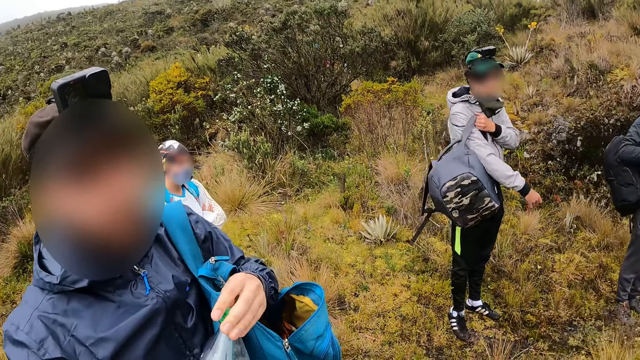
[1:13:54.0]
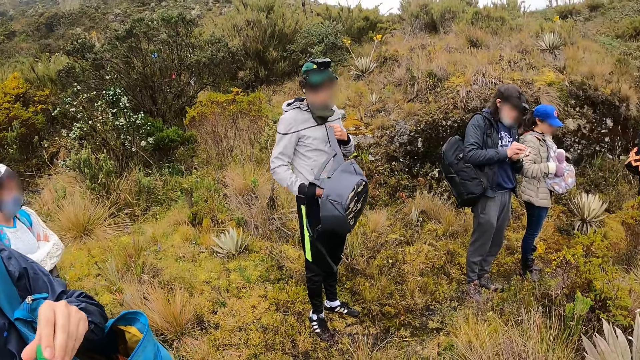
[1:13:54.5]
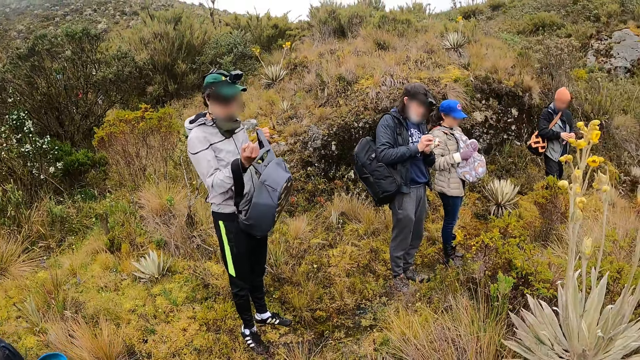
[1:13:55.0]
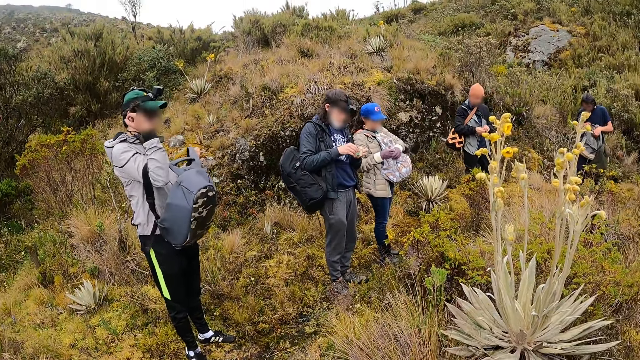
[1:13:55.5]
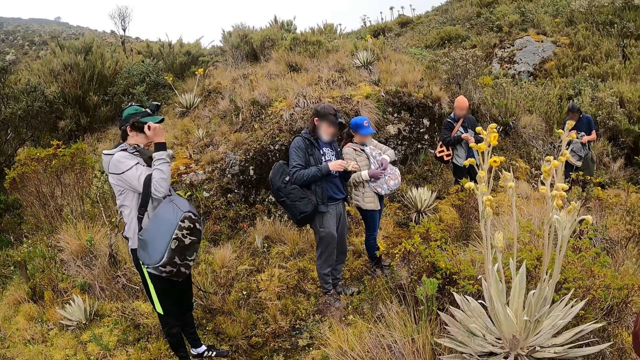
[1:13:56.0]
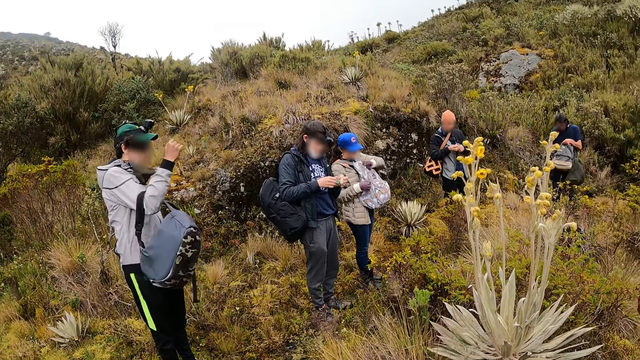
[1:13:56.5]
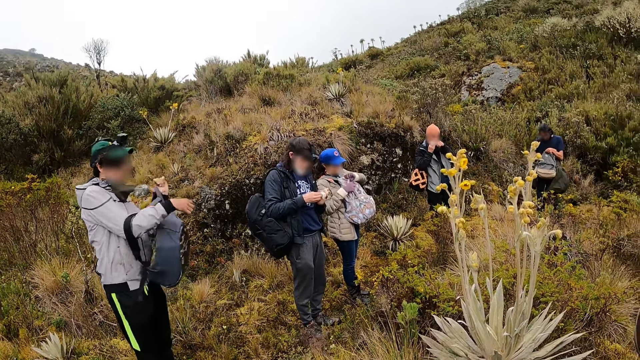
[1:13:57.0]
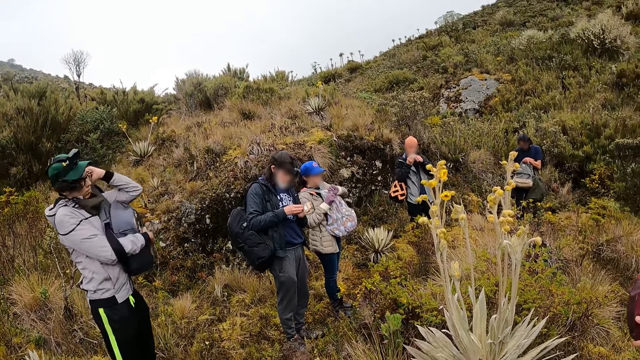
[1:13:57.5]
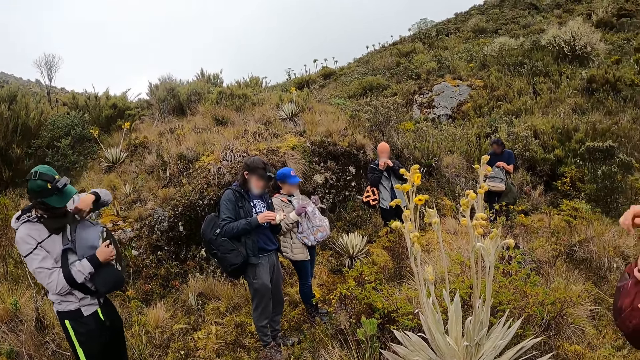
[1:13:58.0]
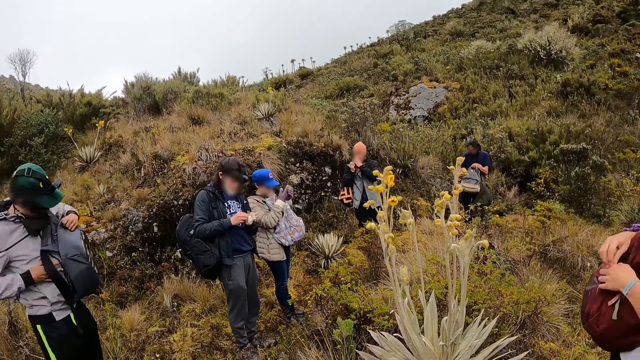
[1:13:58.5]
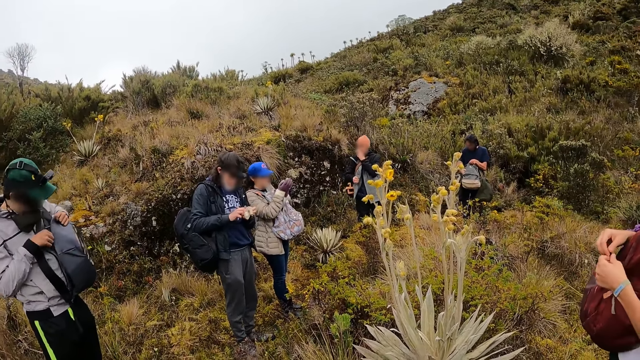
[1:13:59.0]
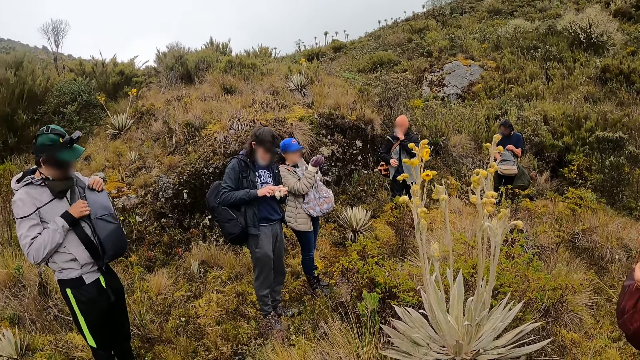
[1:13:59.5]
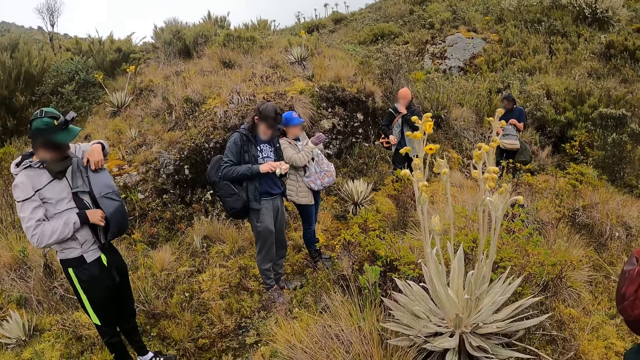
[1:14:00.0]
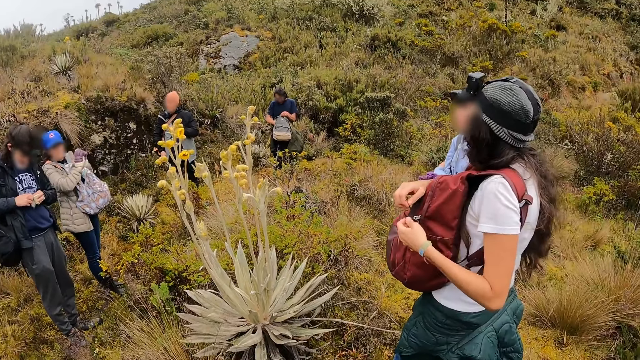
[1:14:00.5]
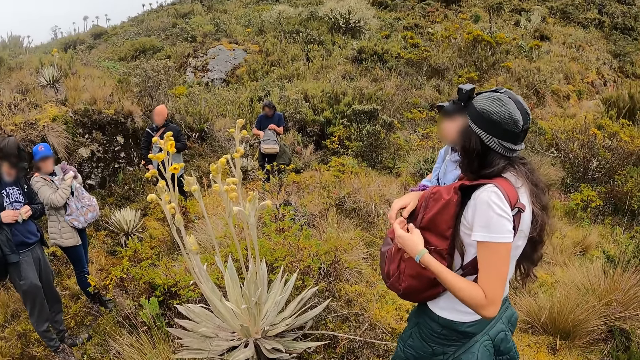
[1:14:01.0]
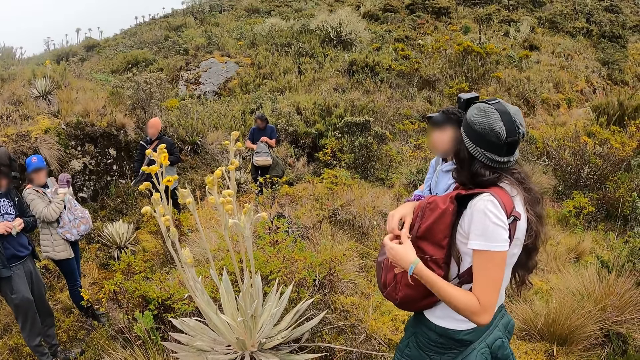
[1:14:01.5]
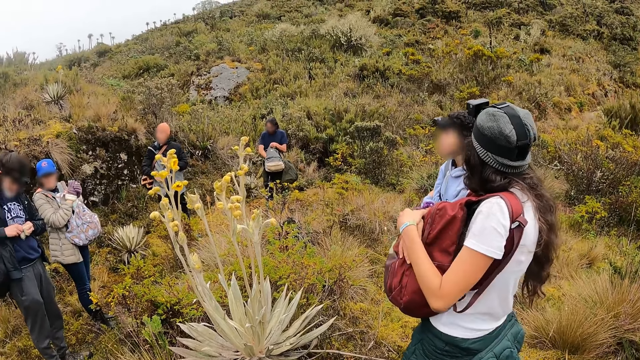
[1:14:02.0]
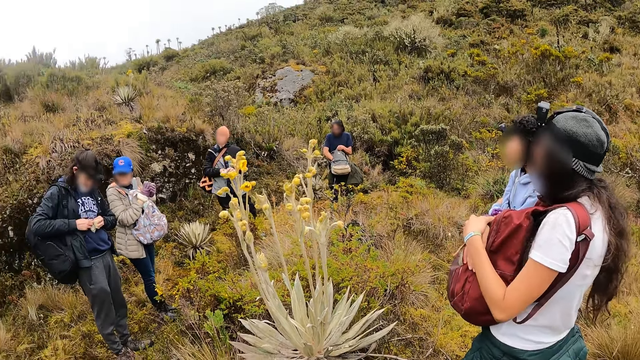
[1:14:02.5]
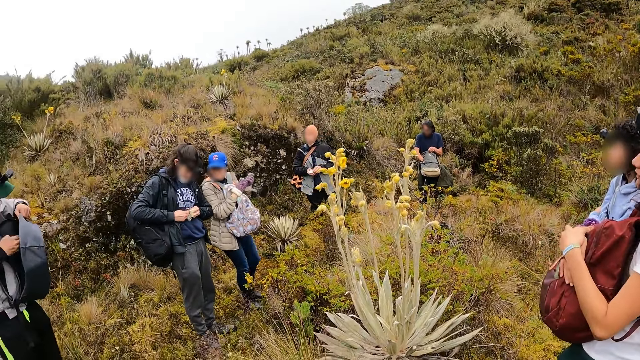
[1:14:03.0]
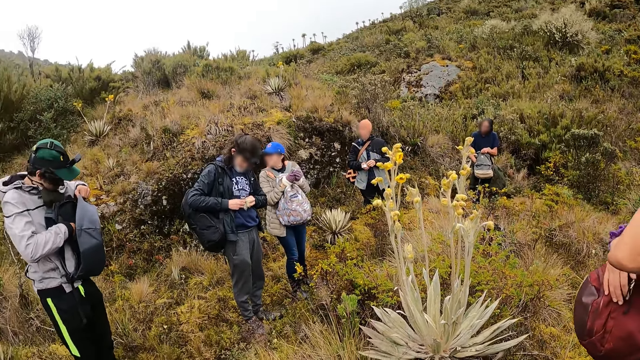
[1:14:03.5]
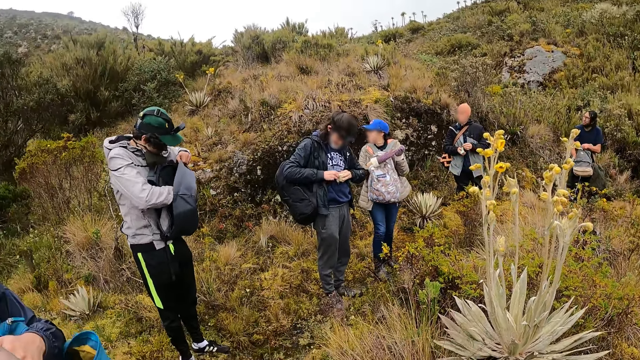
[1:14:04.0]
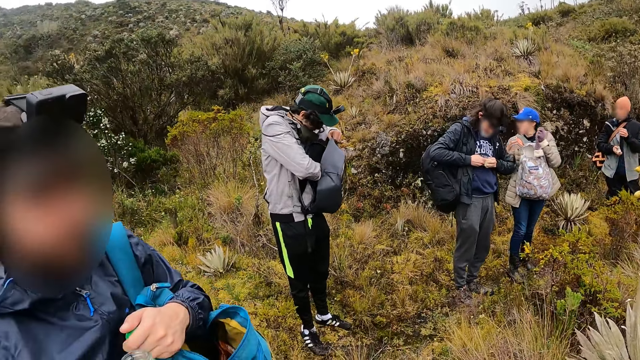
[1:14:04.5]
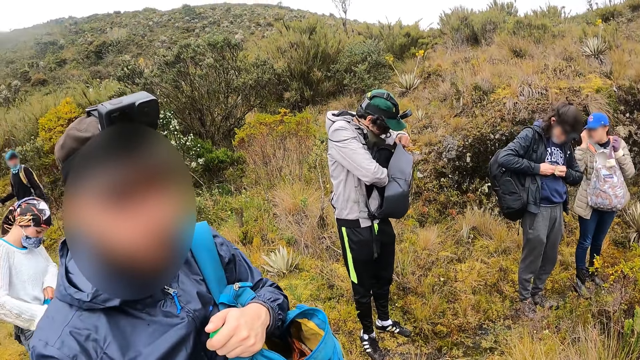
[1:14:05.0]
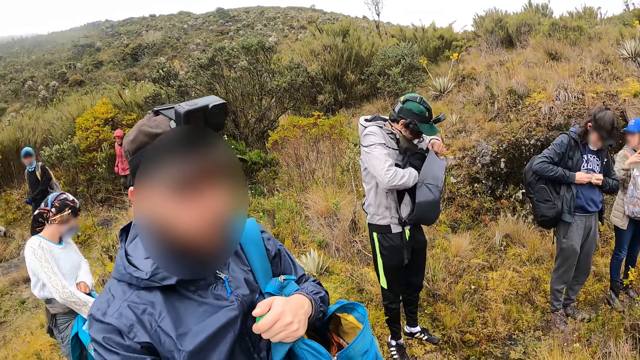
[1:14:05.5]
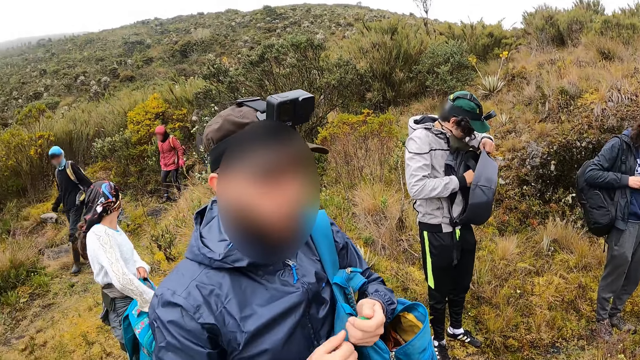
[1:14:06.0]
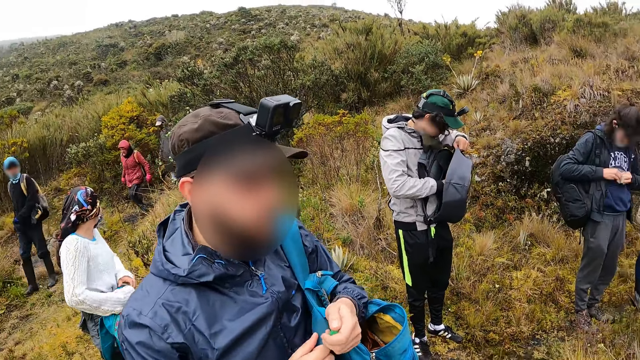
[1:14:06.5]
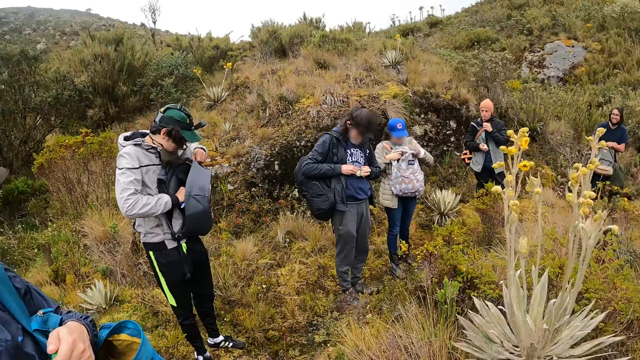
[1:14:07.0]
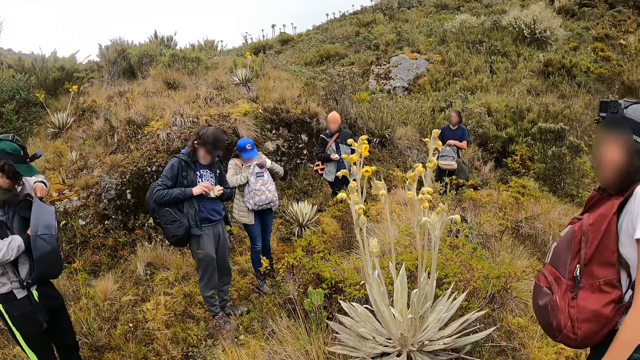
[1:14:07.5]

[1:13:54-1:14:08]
The first man unwraps the pack of chocolate with both hands. The fourth man puts his right hand in the backpack in his left hand. The first woman unzips the backpack on her chest with her left hand. The first man eats from the pack of chocolate in his hands. The fifth man hangs the backpack forward on his left shoulder. The third man unwraps a pack of chocolate in his hands. The first man holds the pack of chocolate with his left hand. The fifth man opens the backpack with his right hand. The first man adjusts his jacket with his right hand and passes the pack of chocolate from his left hand to his right hand. The first woman takes a glove off her right hand with her left hand and touches her face with her right hand. The second man holds a cover of the bottle of water in his left hand. The second man converses with the camera wearer. A second woman holds a backpack with her left hand.

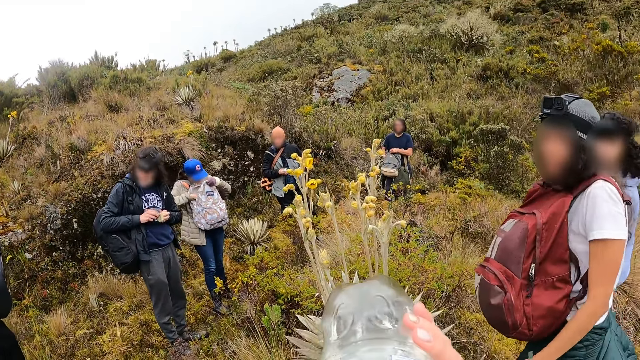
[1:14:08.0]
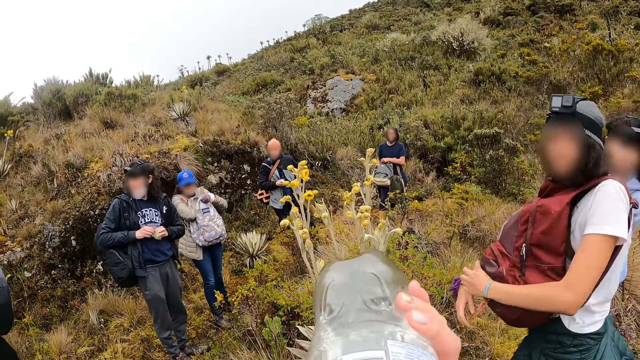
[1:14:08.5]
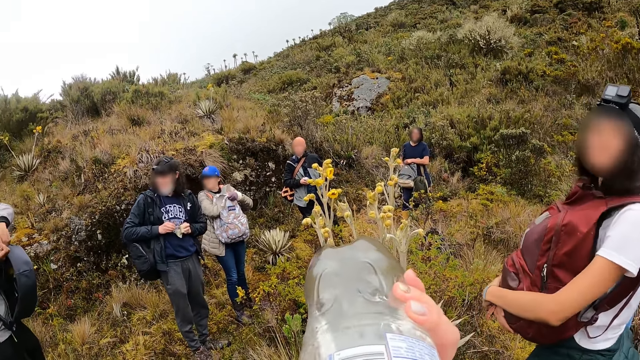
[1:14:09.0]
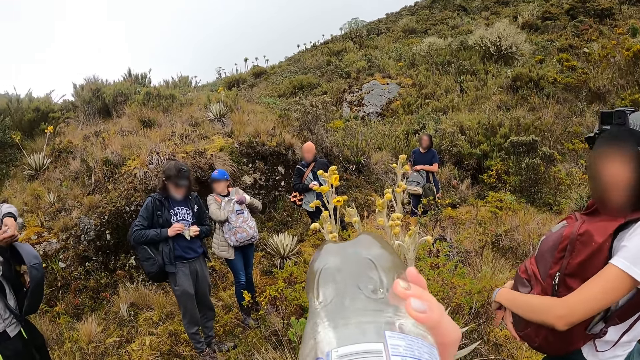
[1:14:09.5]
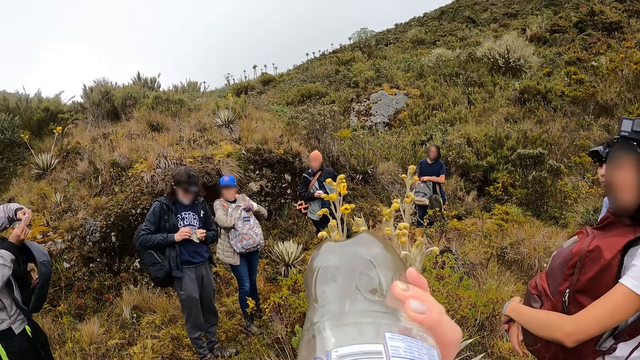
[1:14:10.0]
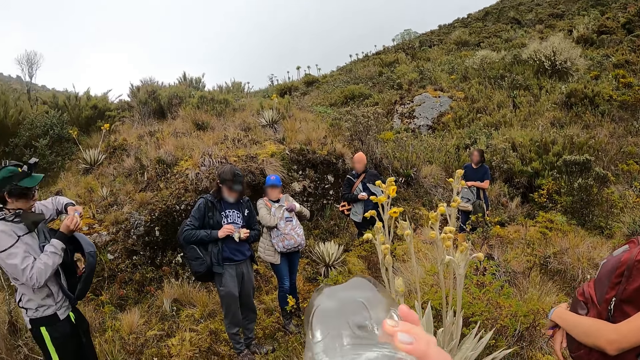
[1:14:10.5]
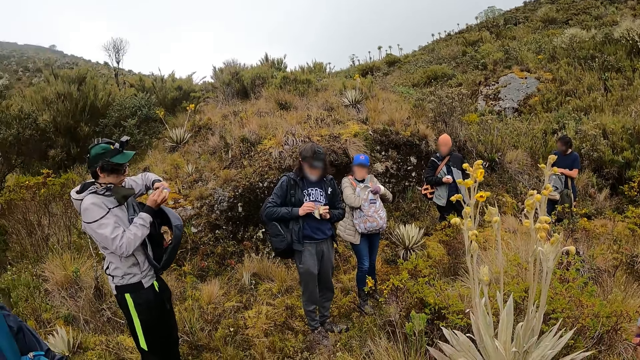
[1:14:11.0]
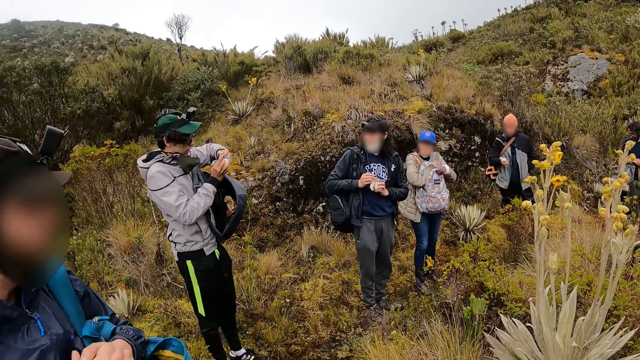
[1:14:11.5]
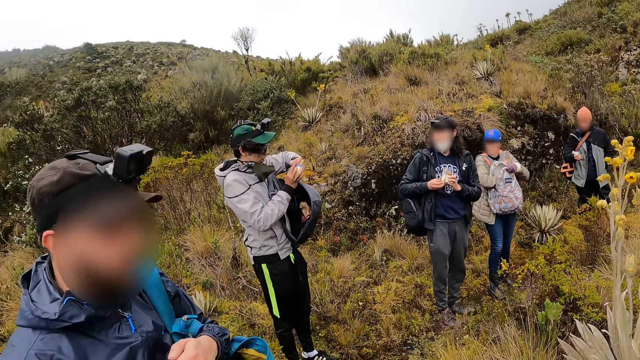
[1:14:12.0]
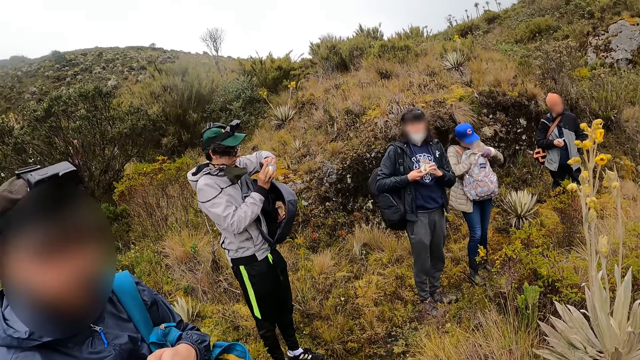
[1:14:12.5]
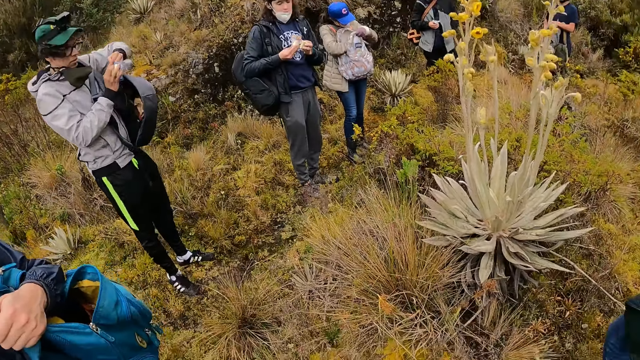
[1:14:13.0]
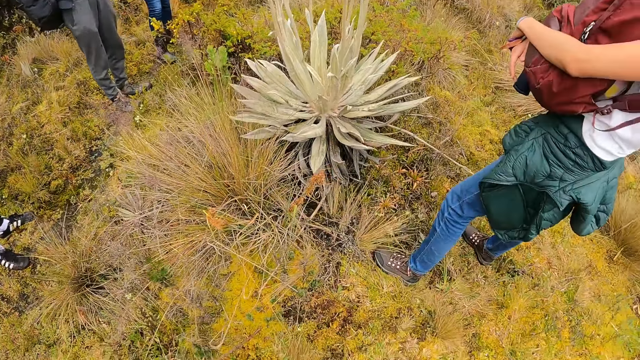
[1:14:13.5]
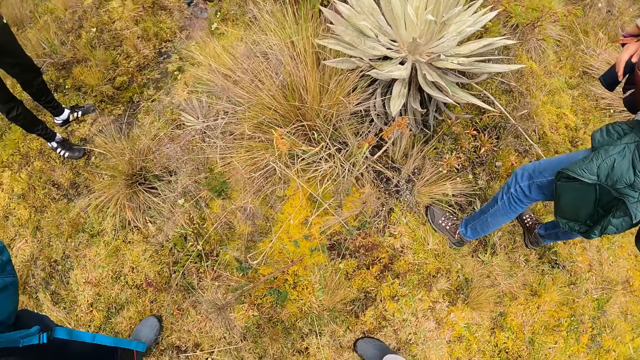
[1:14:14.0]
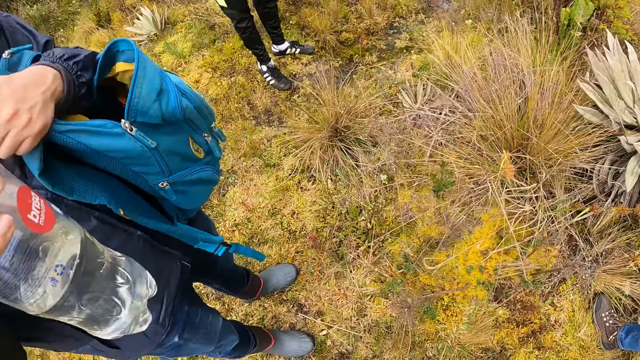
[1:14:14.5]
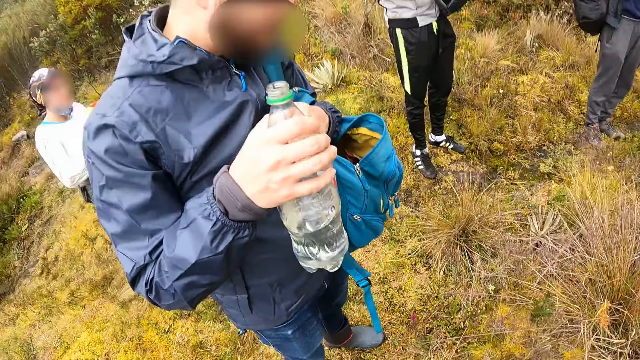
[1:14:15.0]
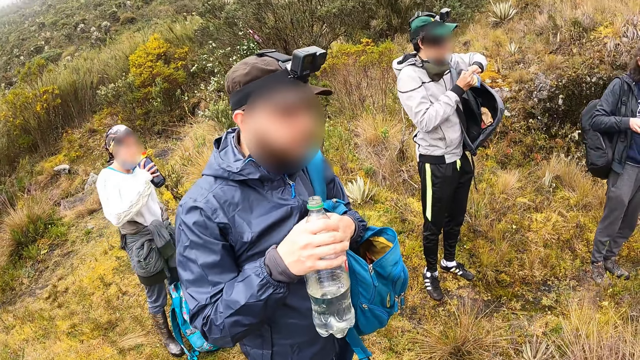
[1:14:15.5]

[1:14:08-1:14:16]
The camera wearer drinks water from the bottle of water in her right hand. The first man puts his right hand into his jacket pocket. A third woman converses with the camera wearer. The third man opens a pack of chocolate with both hands. The second man holds the bottle of water in his right hand.
